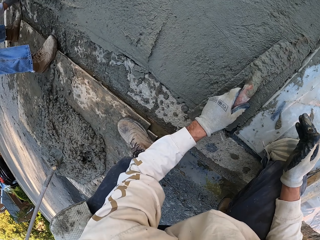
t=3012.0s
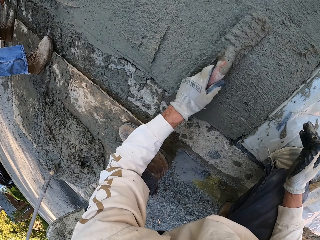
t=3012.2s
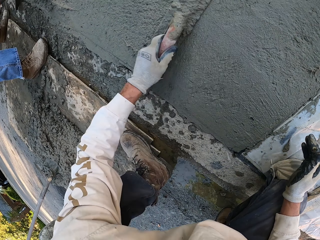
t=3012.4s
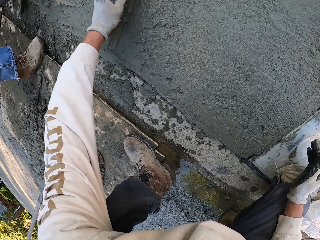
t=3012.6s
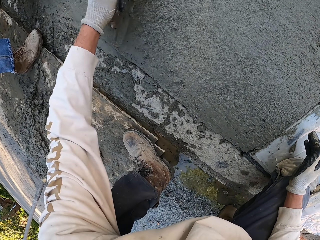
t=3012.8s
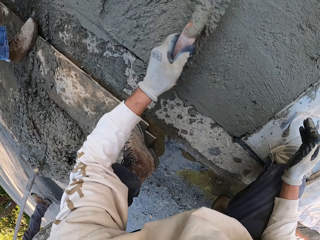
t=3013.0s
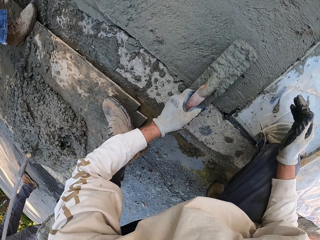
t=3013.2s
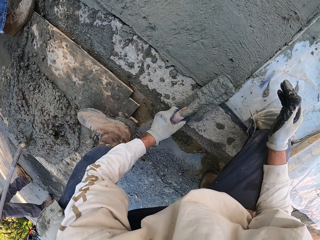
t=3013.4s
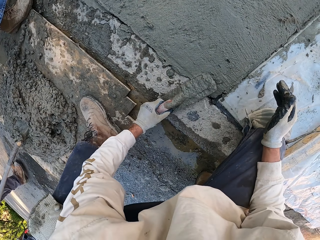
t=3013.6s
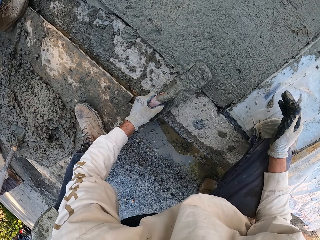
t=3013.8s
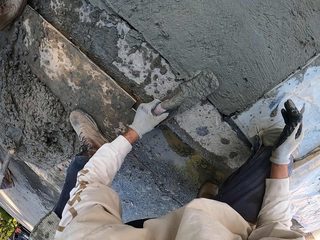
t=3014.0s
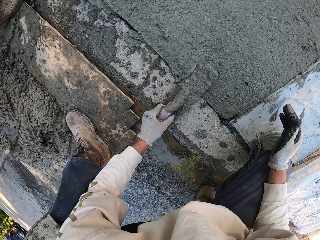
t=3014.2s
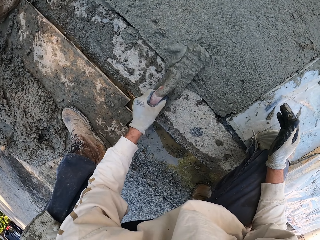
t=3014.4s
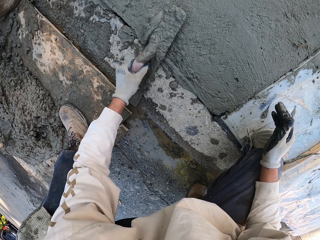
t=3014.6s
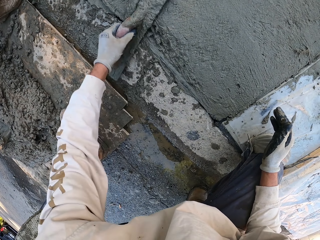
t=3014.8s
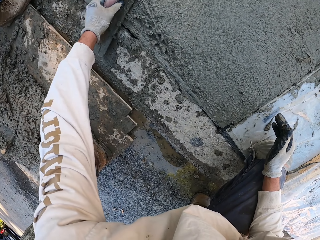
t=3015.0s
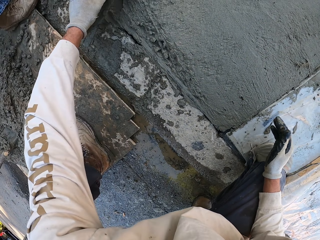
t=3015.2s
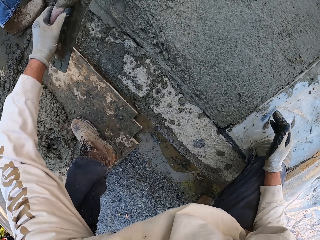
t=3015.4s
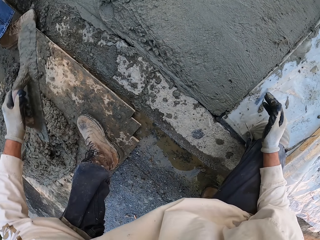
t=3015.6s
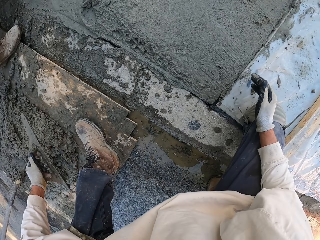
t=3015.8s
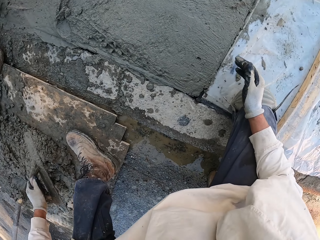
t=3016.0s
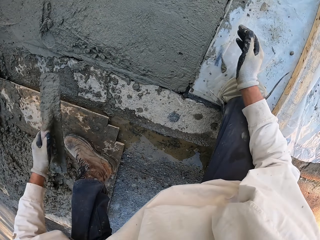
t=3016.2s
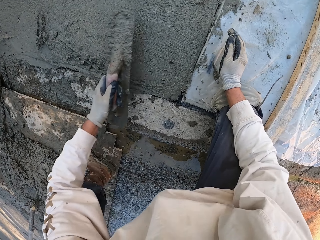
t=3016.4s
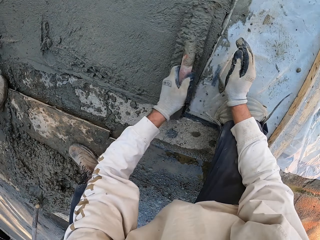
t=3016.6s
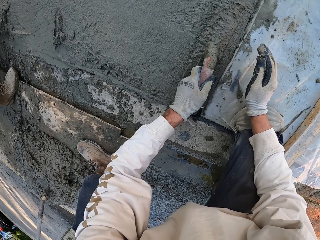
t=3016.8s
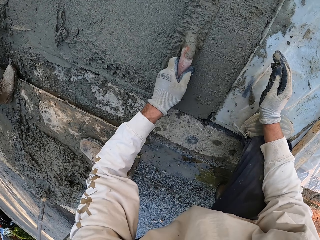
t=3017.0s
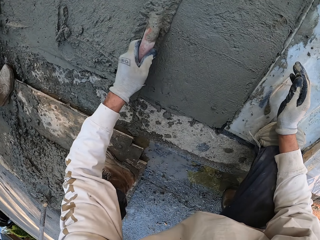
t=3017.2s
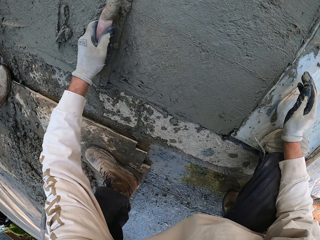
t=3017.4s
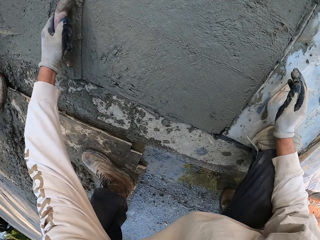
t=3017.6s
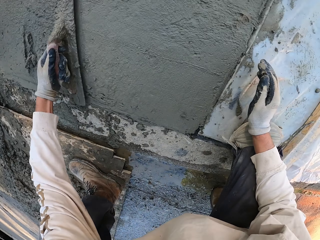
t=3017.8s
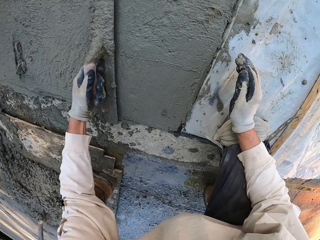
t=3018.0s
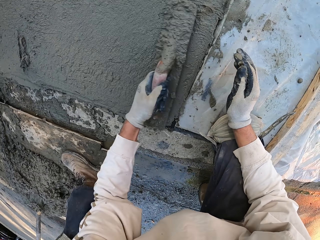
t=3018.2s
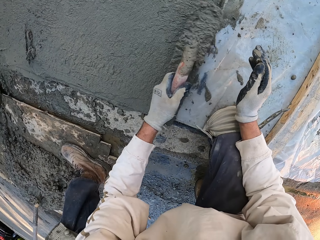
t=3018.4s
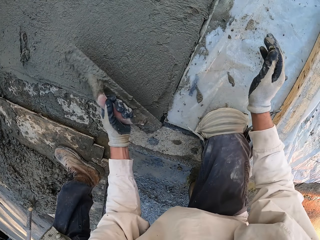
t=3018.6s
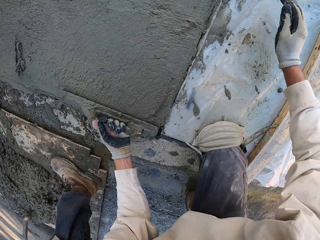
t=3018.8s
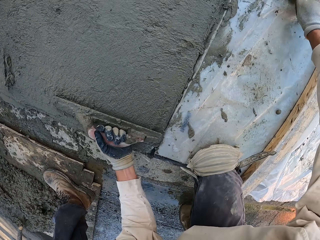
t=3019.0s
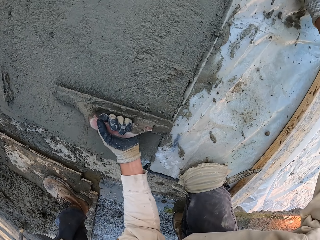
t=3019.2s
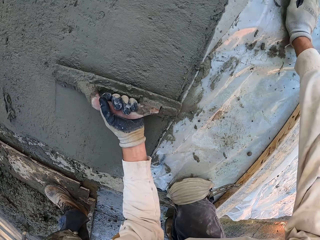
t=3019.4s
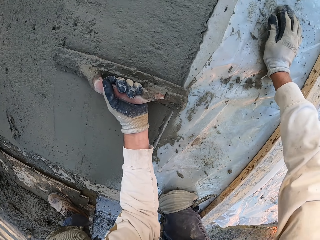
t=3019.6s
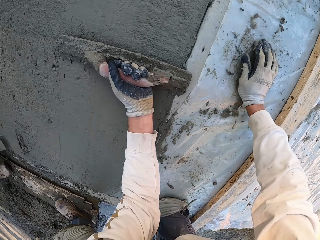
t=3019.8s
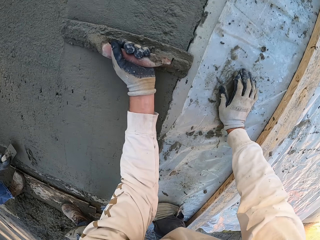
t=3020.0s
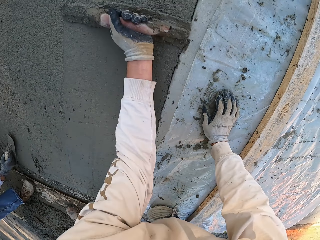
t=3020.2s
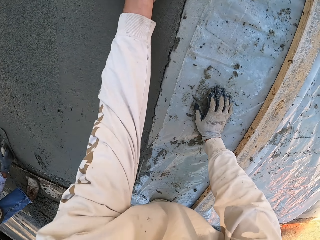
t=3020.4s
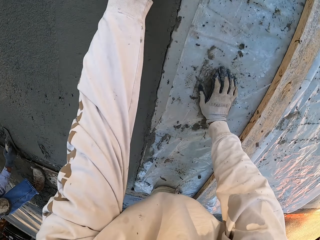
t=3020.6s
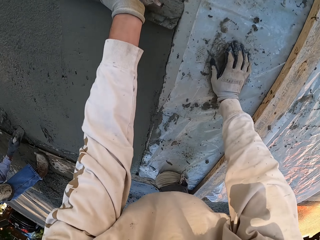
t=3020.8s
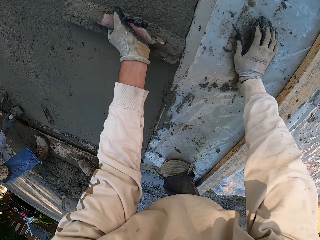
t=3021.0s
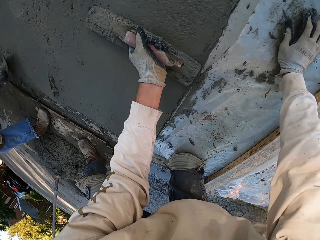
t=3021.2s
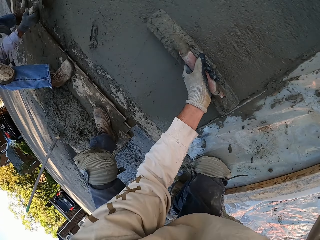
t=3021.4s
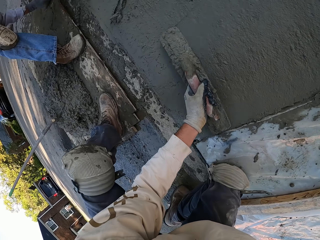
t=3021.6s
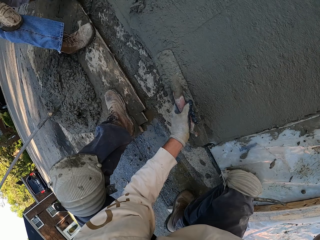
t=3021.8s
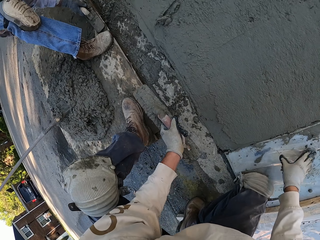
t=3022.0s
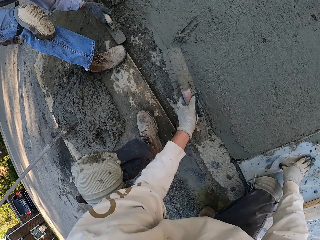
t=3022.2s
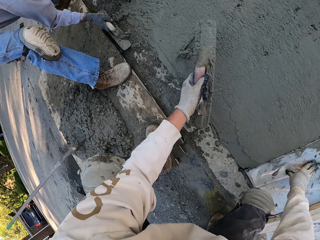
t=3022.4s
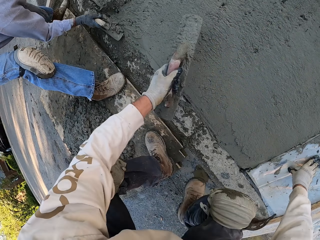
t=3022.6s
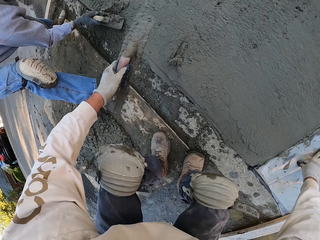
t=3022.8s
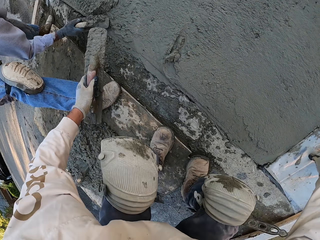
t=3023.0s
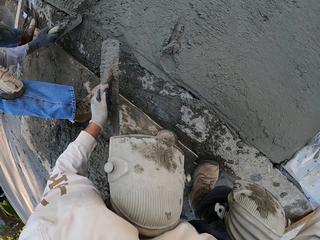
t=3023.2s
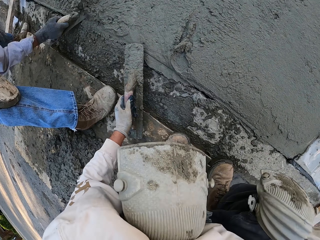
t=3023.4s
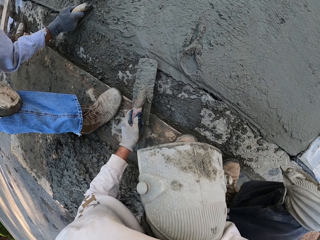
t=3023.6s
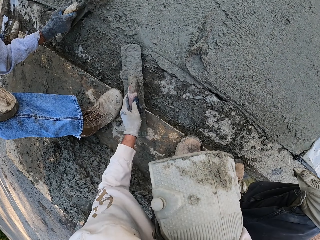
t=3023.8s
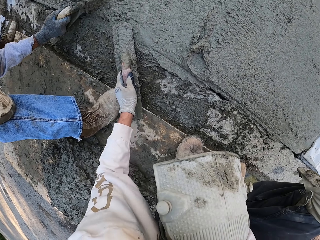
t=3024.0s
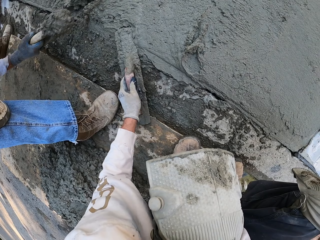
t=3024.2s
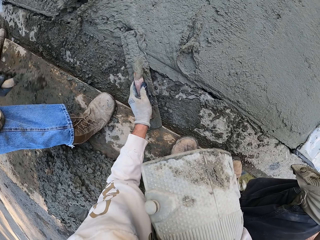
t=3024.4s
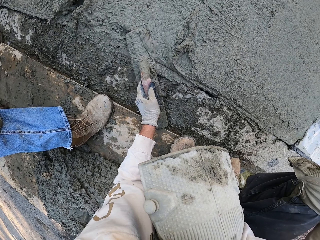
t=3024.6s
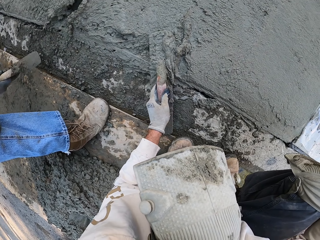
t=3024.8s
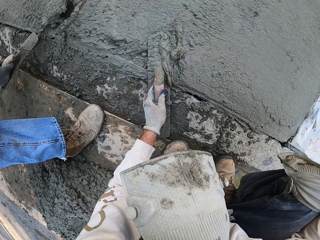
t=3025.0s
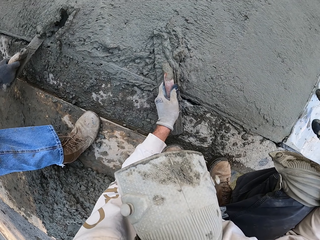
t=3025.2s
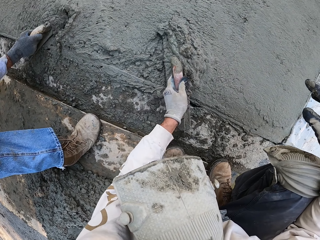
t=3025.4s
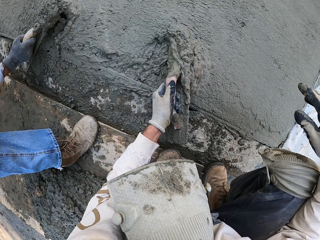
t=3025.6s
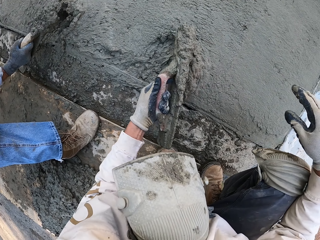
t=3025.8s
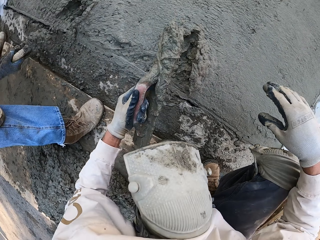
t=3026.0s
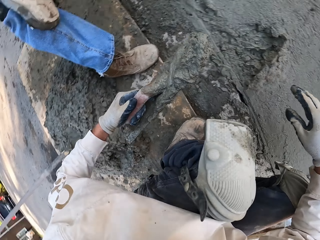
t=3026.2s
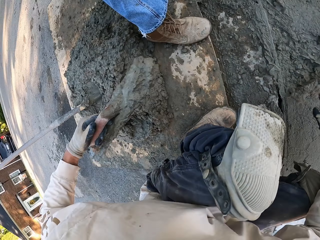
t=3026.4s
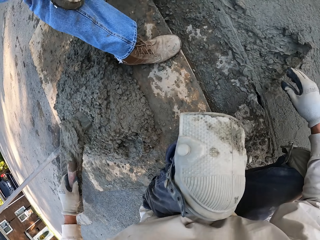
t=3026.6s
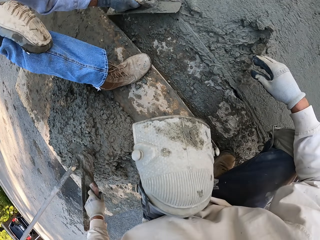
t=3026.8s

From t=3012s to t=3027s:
The camera wearer removes excess cement mix. They plaster the floor. A man plasters the floor with a wooden float. The man removes excess cement mix. The camera wearer removes excess cement mix.

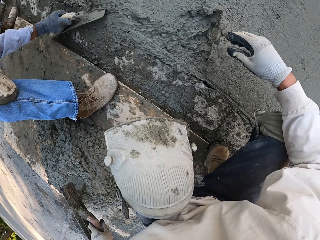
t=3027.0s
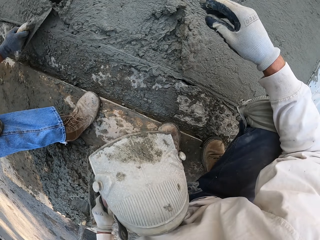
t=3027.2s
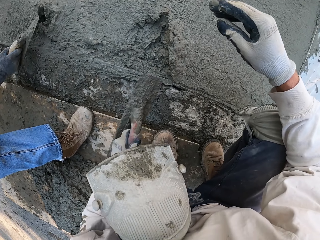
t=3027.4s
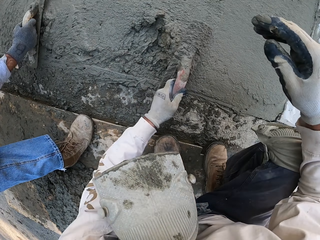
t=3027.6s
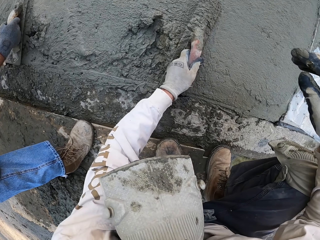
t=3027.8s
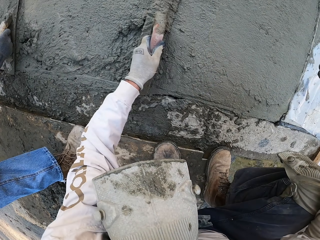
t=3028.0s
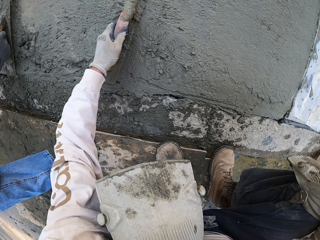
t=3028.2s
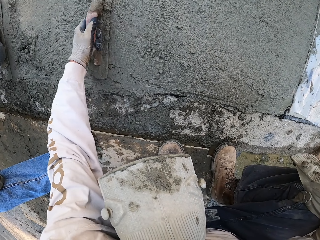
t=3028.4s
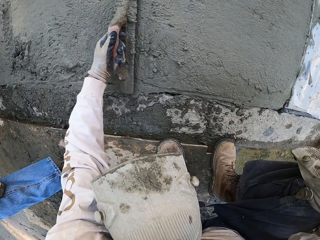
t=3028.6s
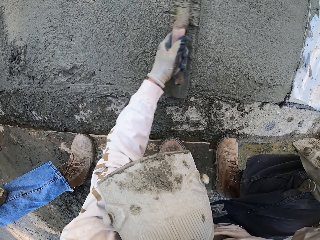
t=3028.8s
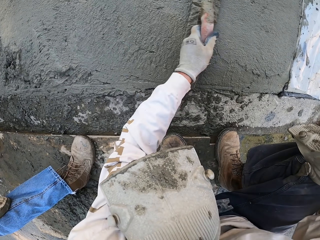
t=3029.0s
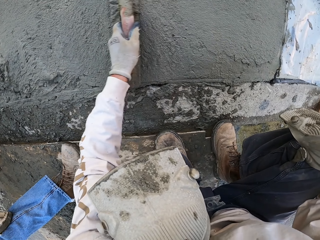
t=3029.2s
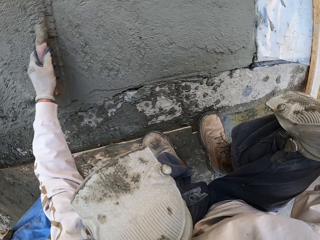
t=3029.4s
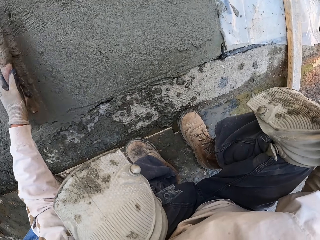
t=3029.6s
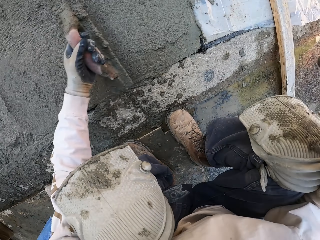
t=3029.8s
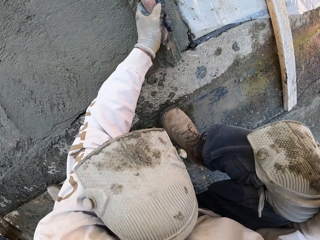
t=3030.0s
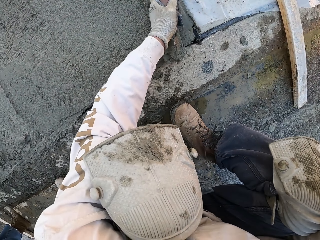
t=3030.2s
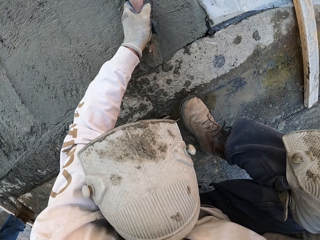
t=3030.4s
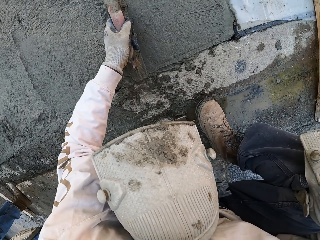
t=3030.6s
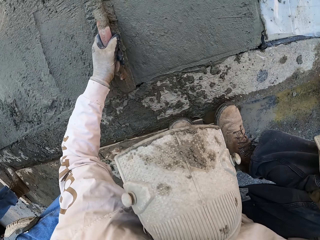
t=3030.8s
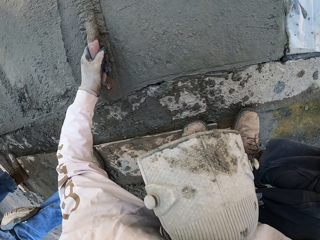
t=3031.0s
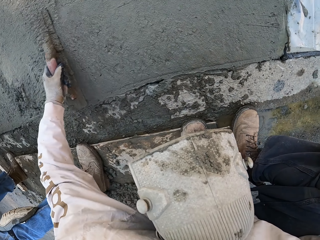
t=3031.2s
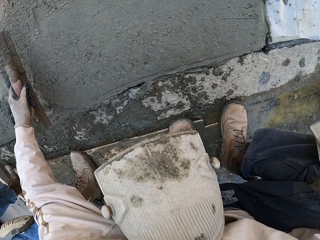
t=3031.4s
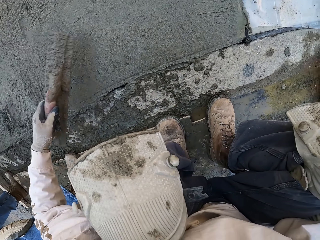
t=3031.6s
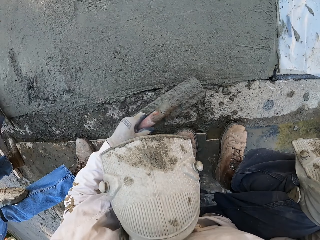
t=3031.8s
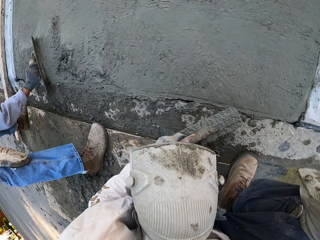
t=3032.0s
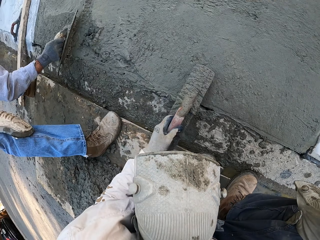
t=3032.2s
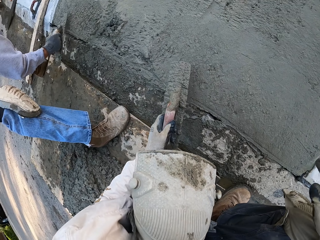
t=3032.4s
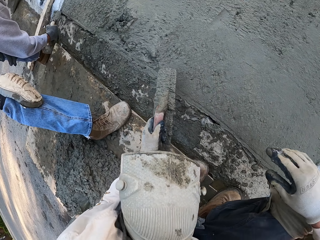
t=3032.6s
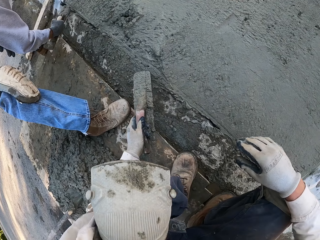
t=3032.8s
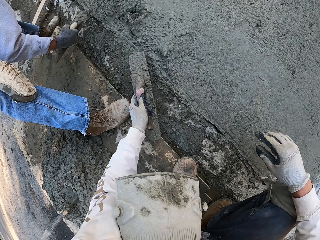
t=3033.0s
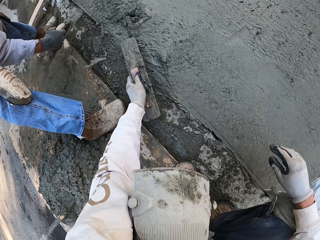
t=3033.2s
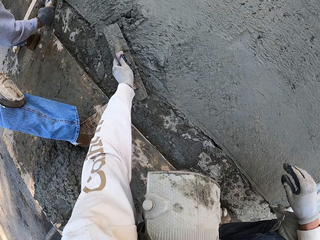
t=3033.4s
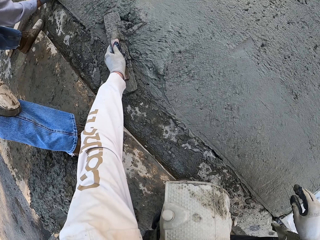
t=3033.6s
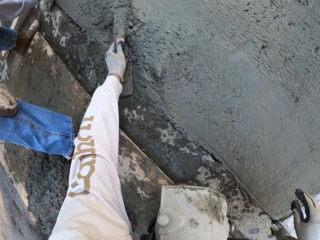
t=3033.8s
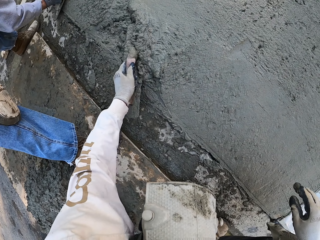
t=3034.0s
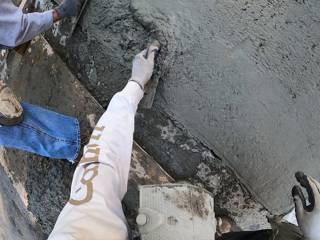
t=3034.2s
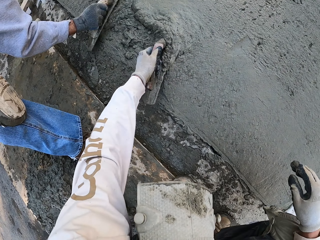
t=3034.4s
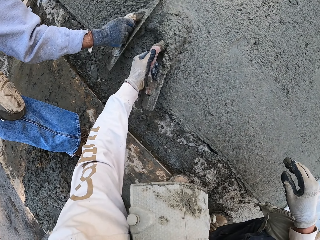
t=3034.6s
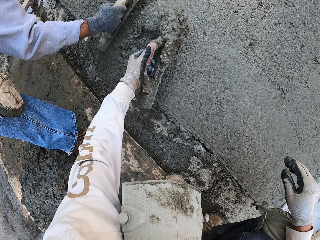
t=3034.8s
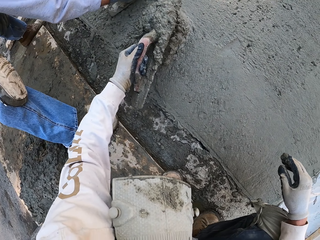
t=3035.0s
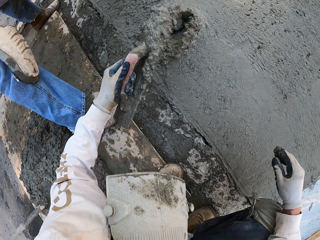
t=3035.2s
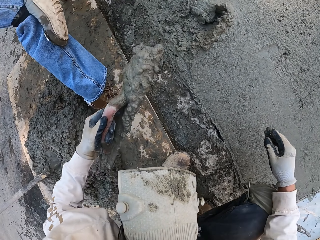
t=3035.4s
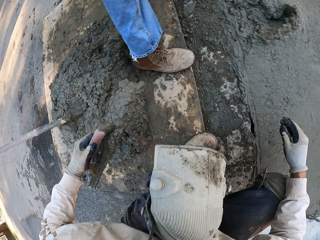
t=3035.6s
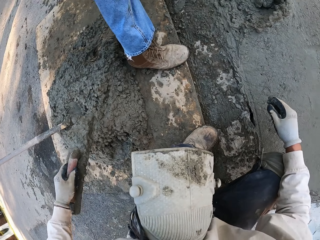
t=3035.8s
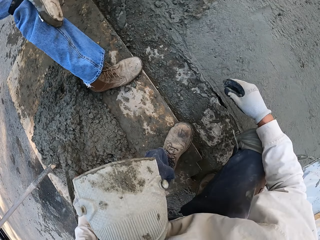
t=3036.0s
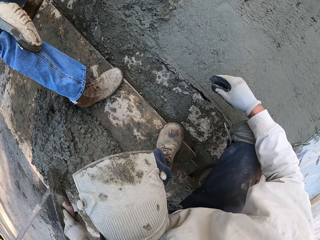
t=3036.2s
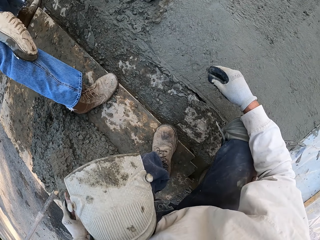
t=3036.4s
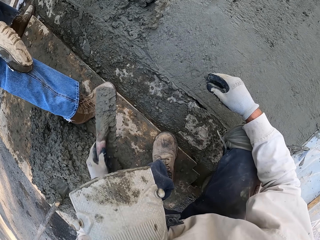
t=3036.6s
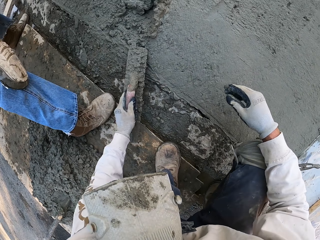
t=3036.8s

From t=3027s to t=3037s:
The camera wearer plasters the floor. A man plasters the floor. The camera wearer removes excess cement mix.
